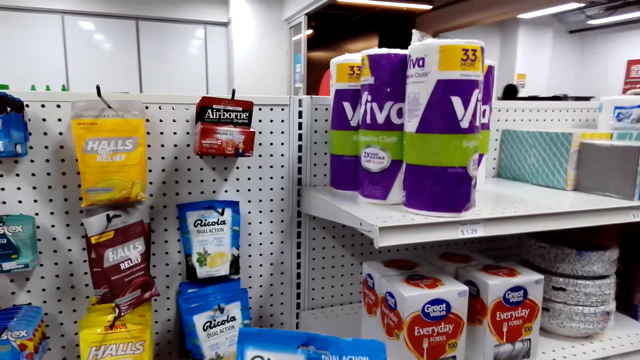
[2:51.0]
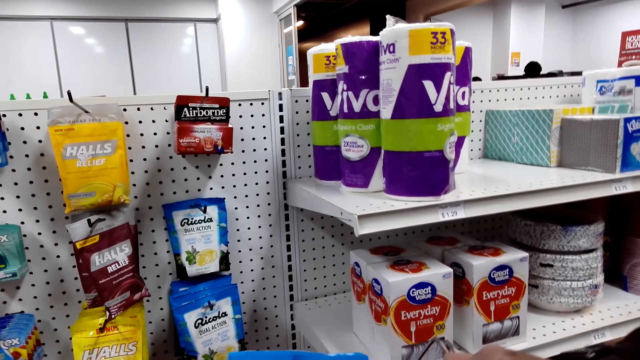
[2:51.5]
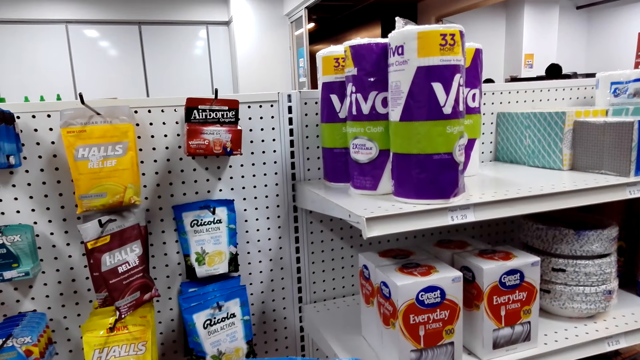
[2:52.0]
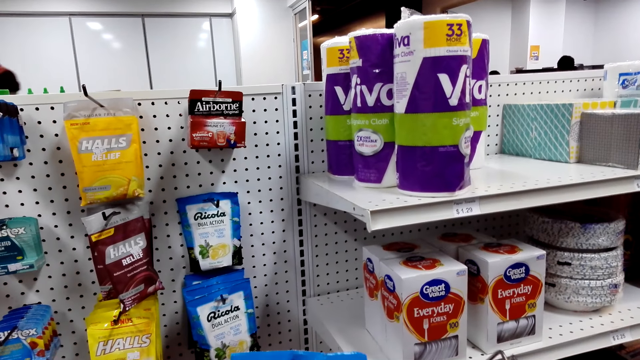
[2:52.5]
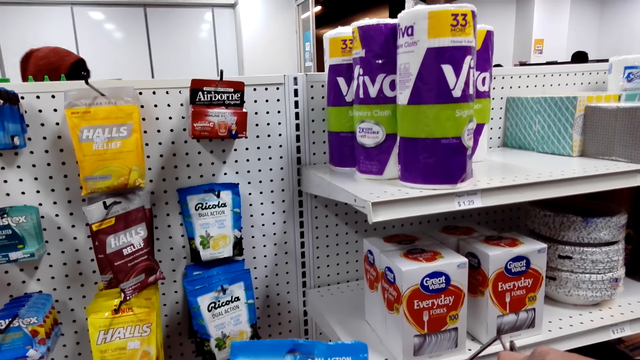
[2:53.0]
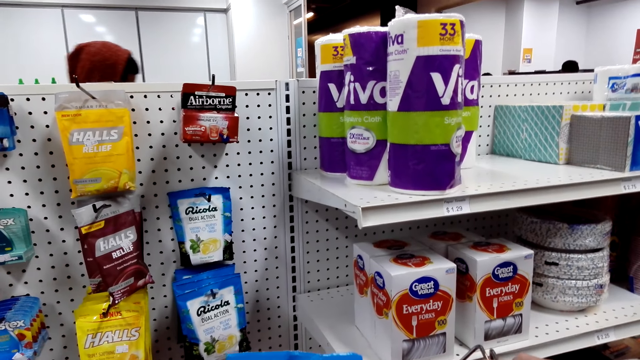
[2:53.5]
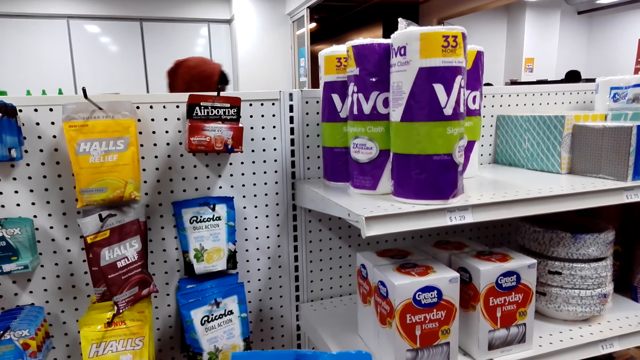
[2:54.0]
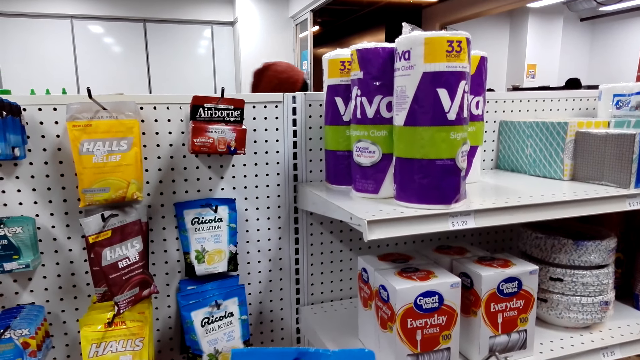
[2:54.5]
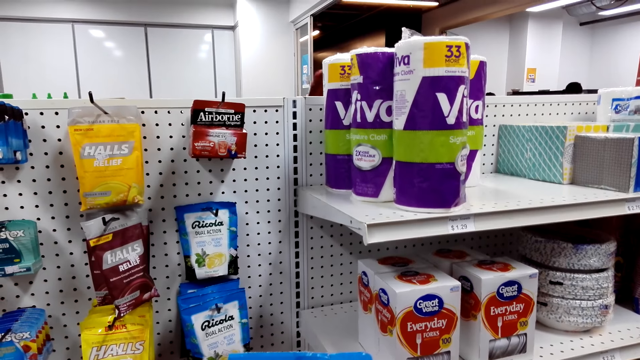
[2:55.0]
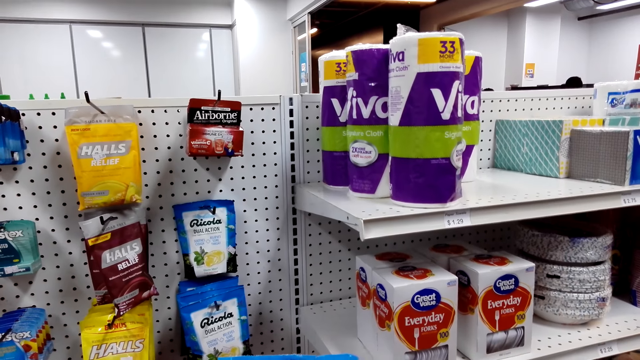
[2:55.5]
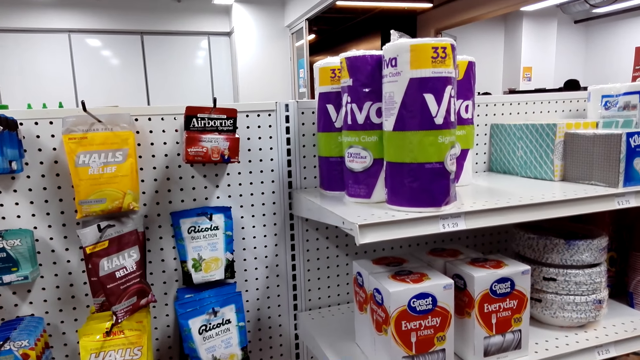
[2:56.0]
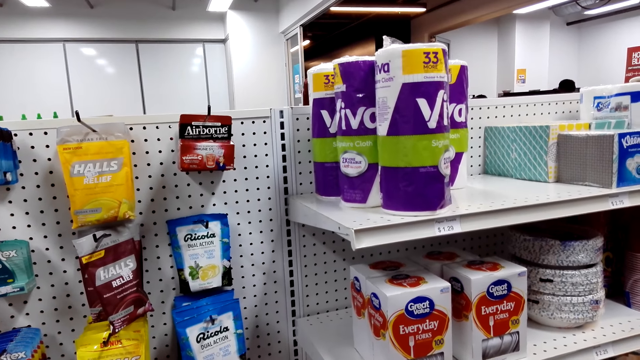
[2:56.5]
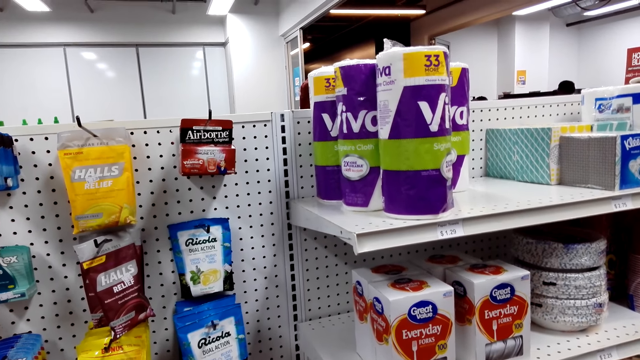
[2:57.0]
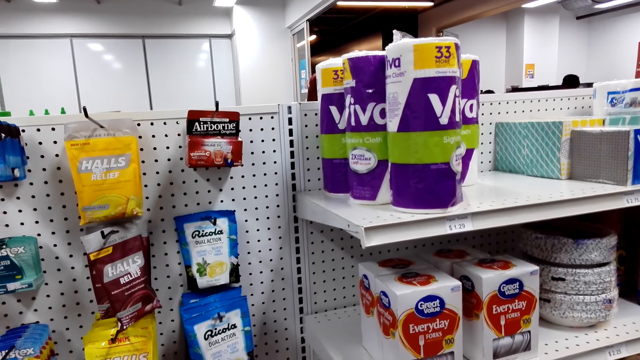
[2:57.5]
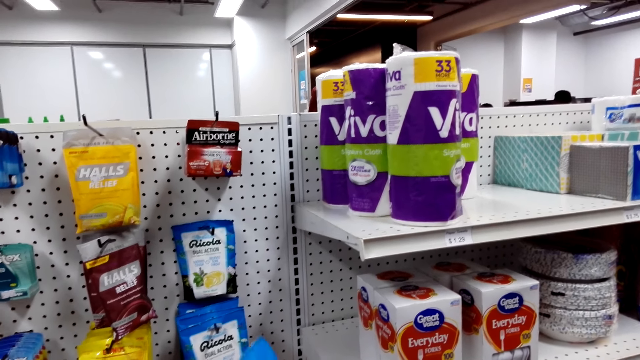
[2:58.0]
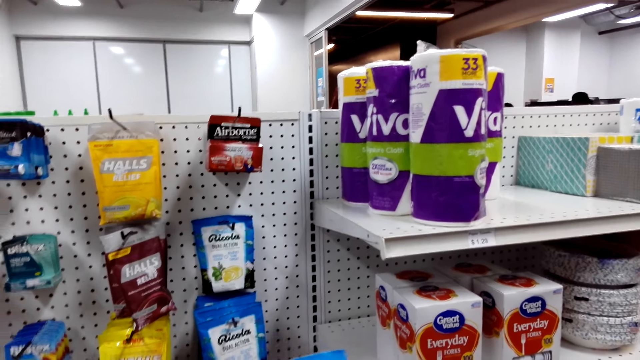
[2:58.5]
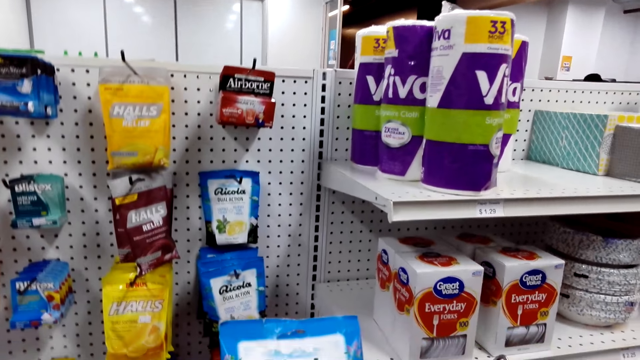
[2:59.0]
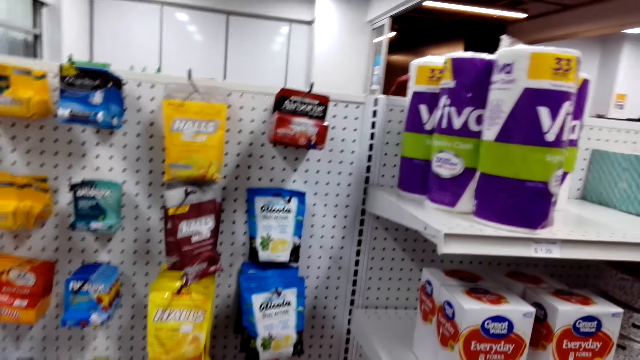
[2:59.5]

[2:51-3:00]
The camera wearer speaks to a man. They check something.

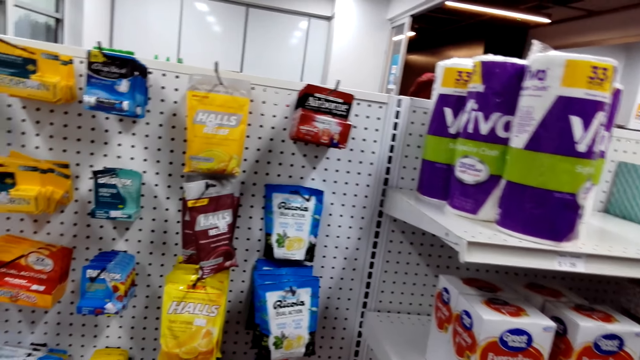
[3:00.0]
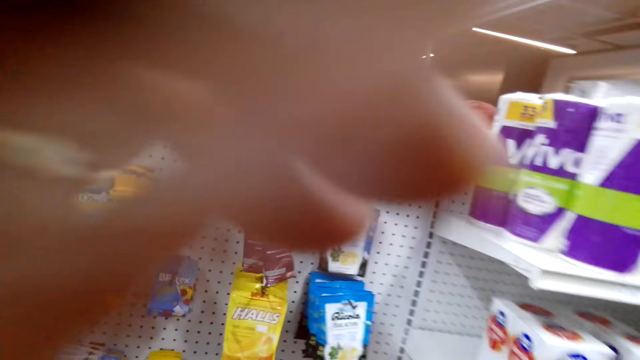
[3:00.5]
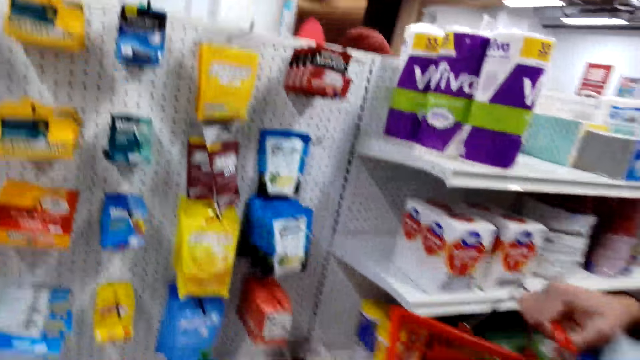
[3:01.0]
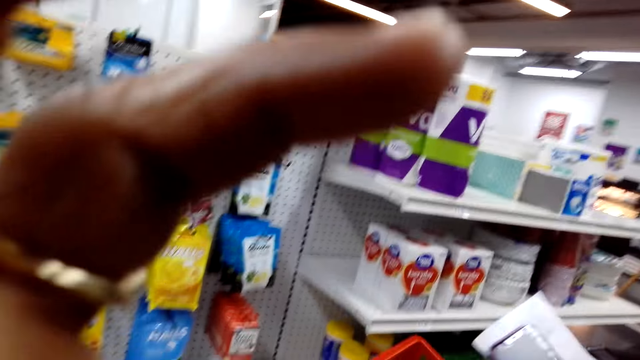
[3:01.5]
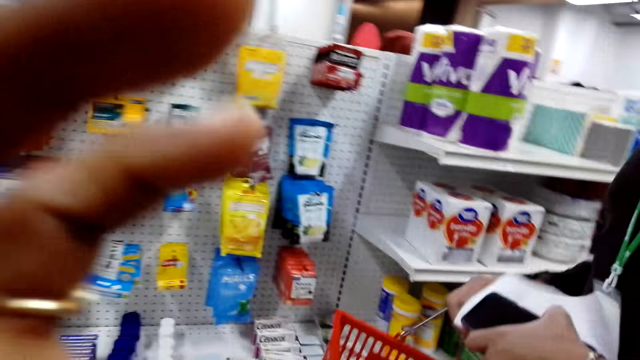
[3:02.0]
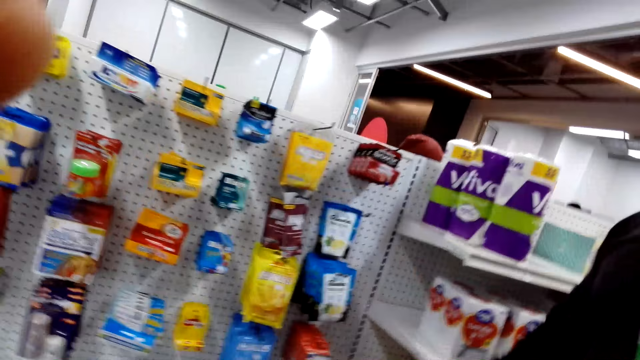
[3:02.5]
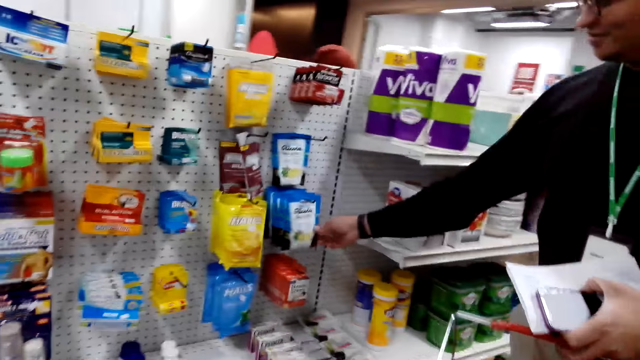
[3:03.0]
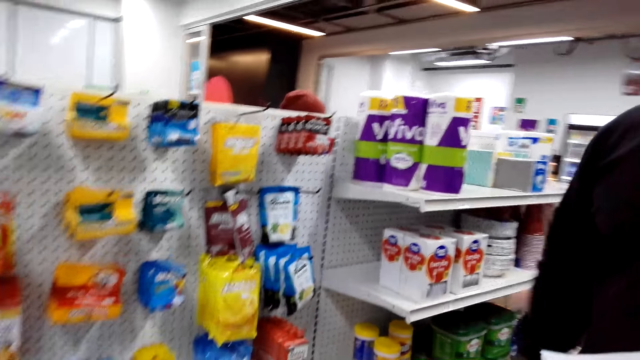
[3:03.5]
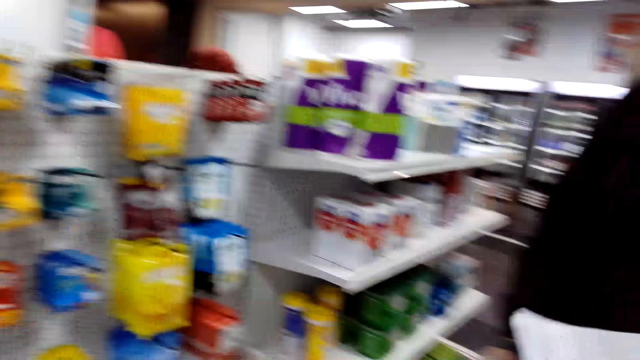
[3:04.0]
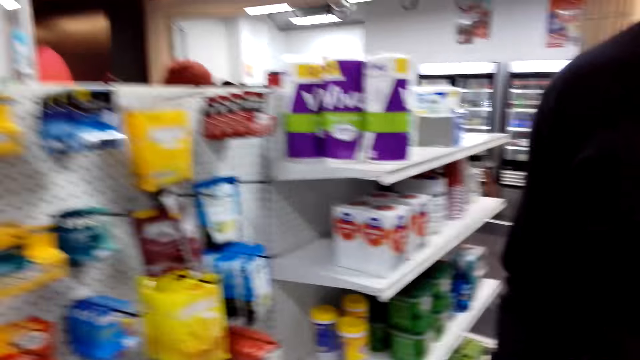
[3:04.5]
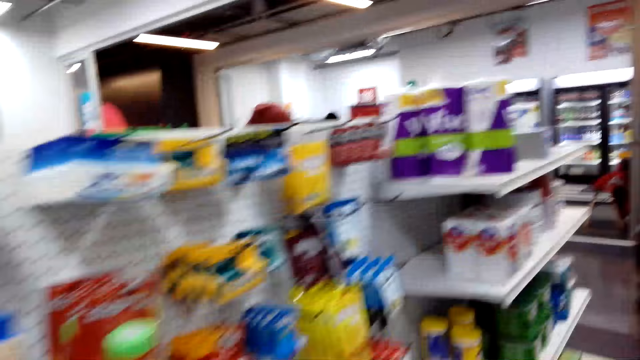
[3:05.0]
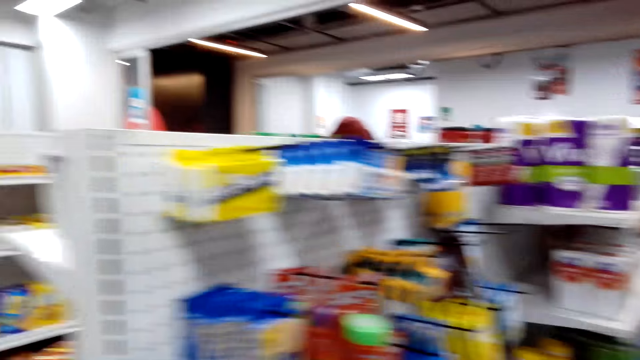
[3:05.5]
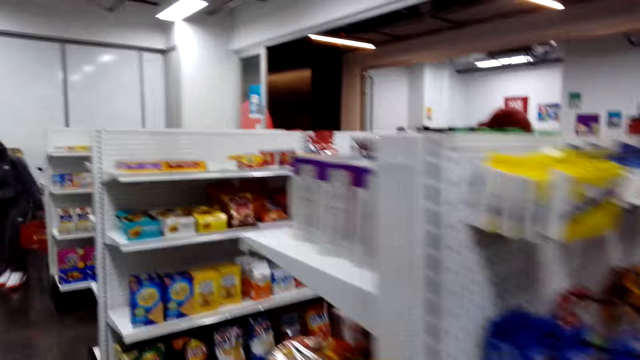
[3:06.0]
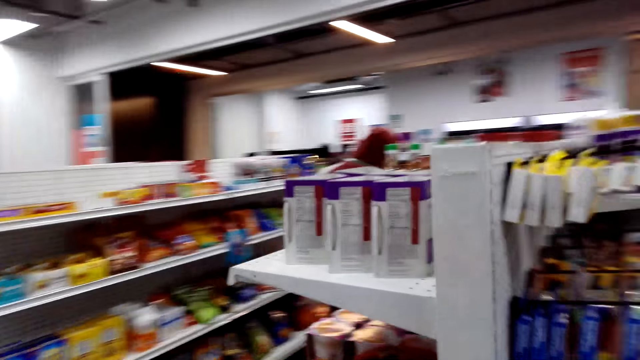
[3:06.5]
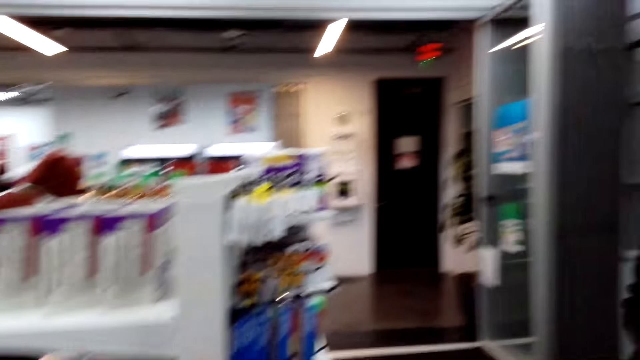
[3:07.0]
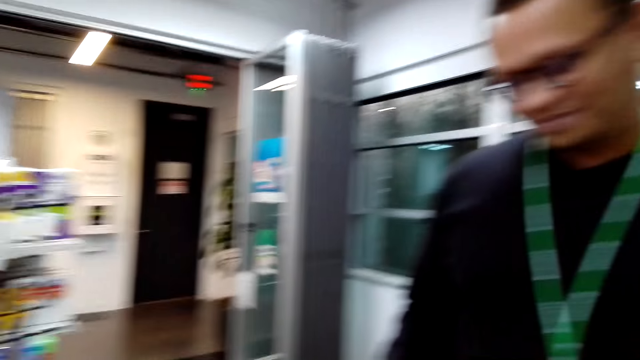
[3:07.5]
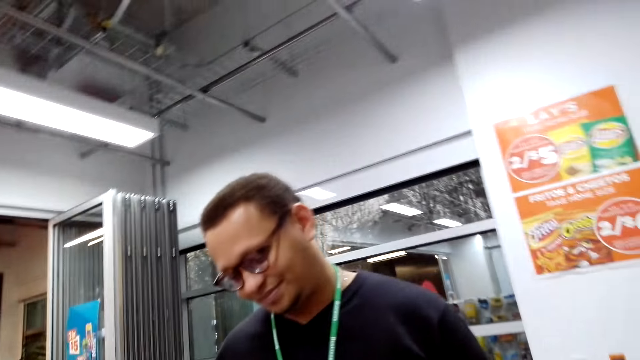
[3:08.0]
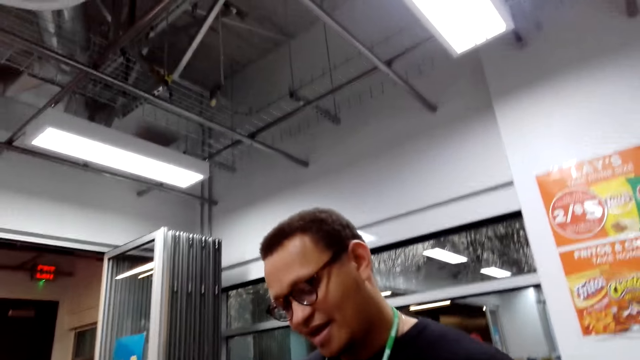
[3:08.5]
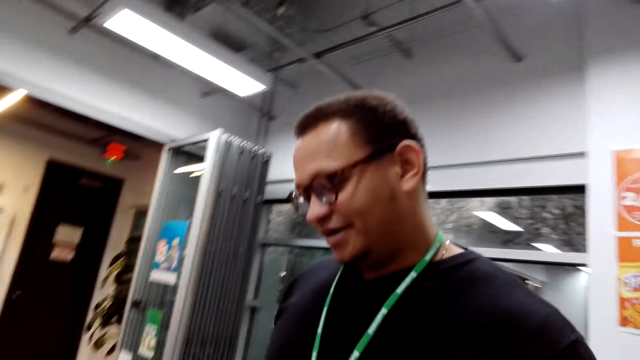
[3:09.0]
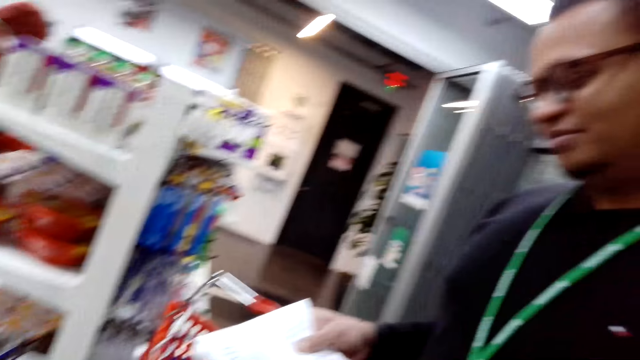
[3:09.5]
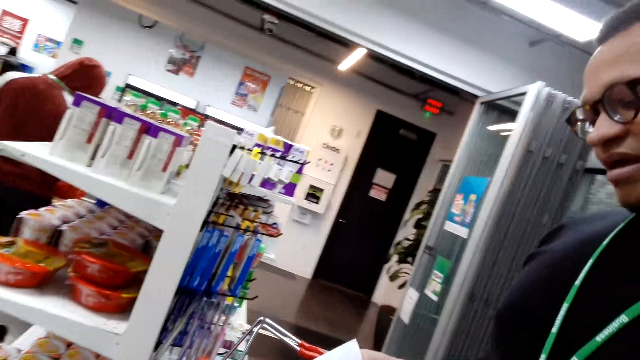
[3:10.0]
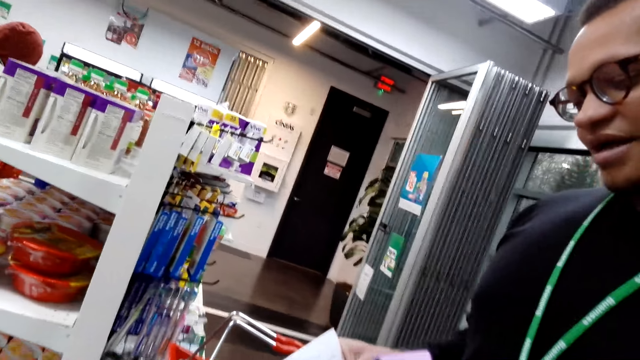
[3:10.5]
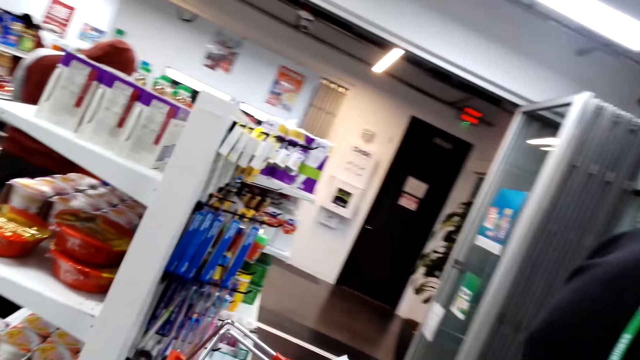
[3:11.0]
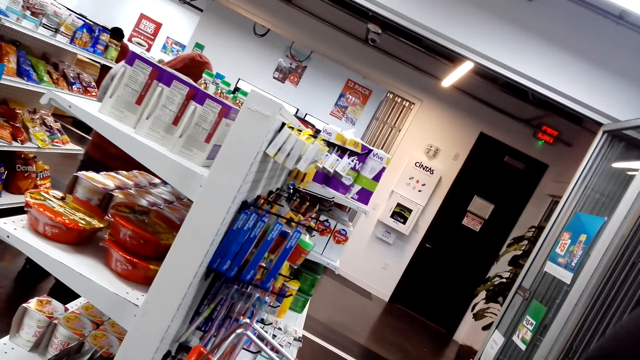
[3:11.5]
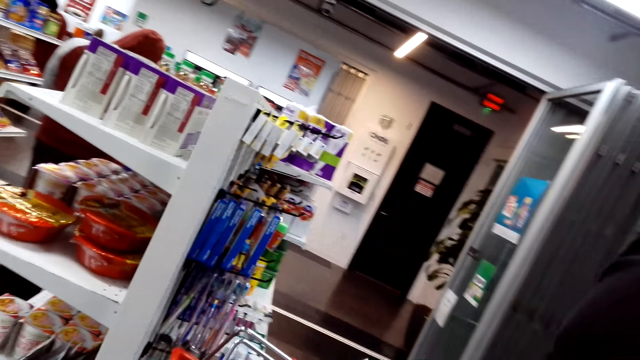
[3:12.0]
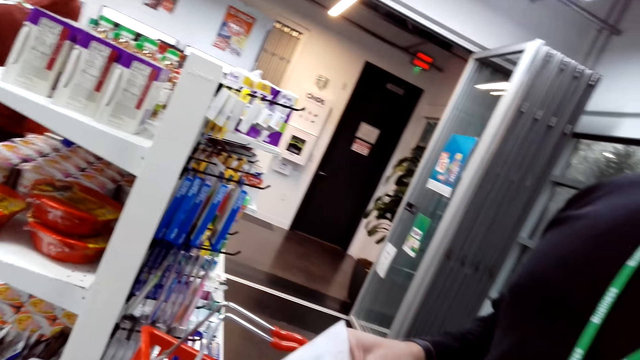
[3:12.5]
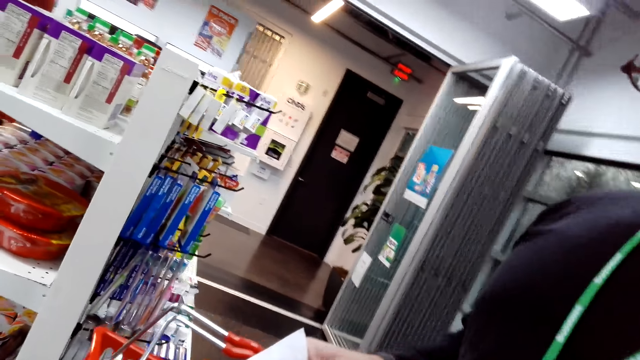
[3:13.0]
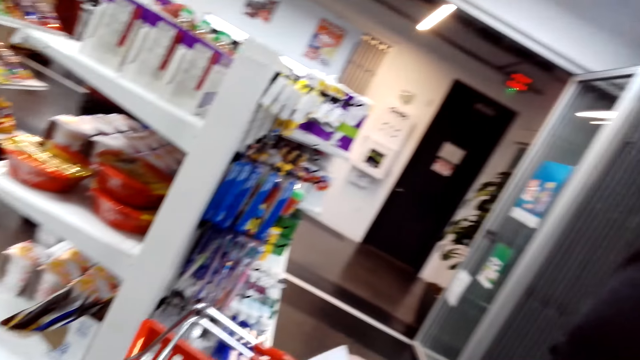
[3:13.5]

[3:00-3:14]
The camera wearer converses with a man. They touch something. They raise a hand. They converse with the man. The man touches a packet on the shelf. The camera wearer converses with the man. They walk around the shop. The man checks the shopping list.
